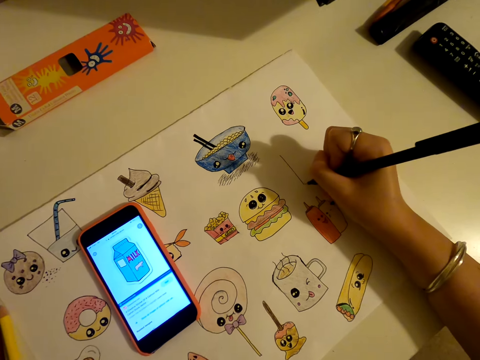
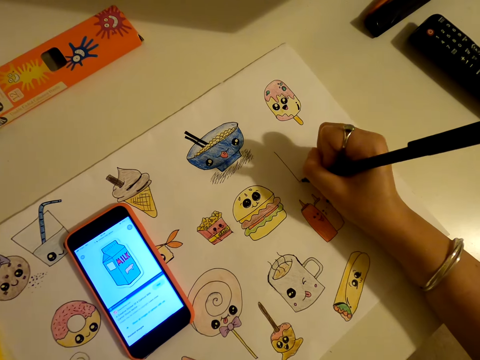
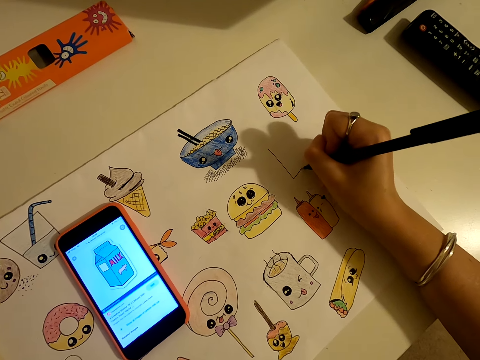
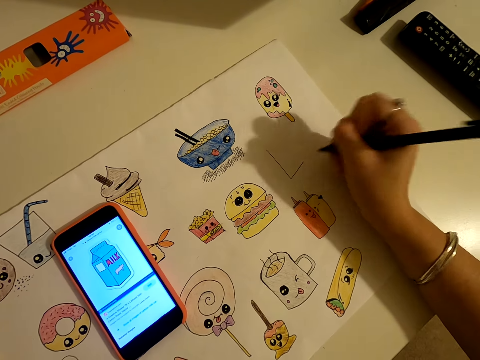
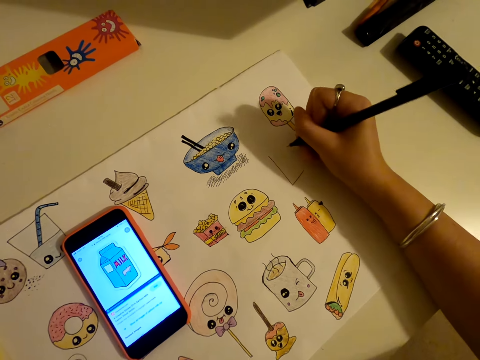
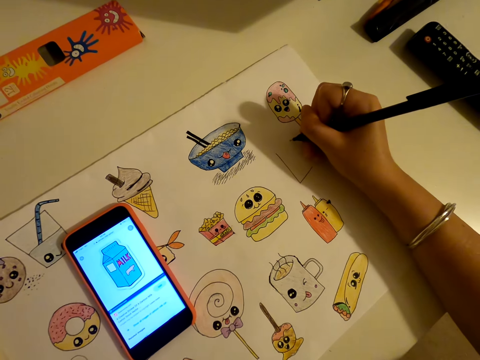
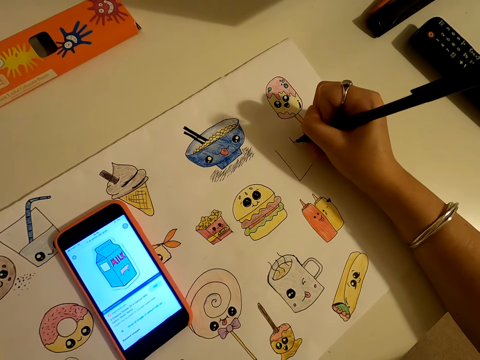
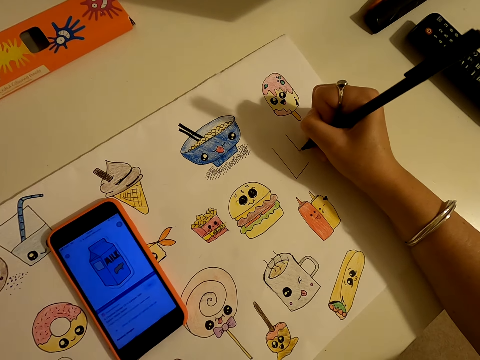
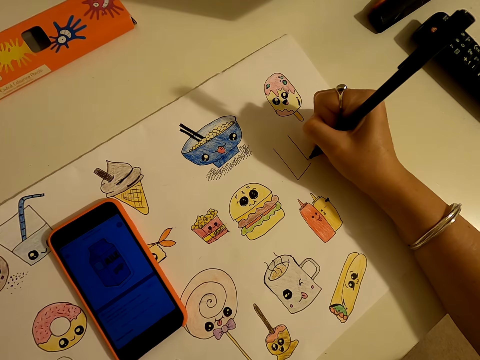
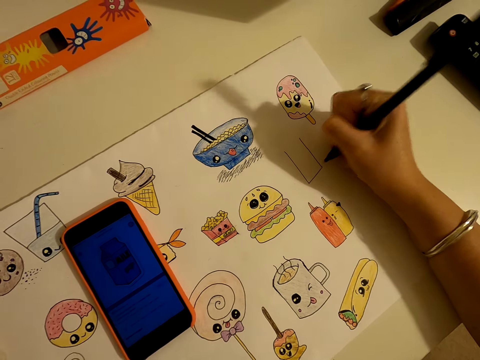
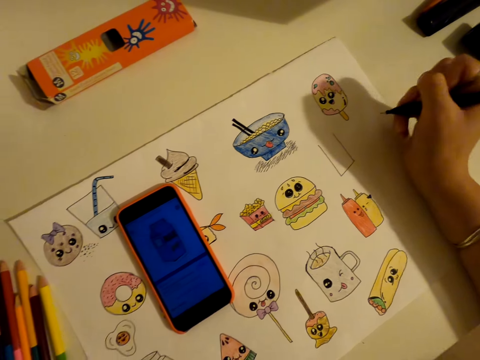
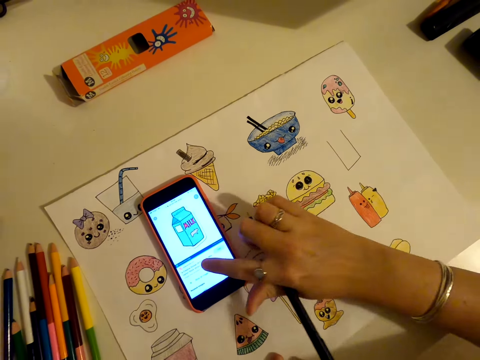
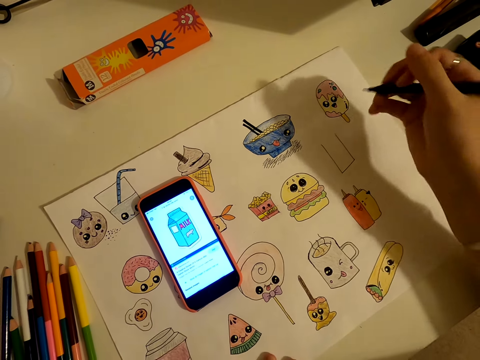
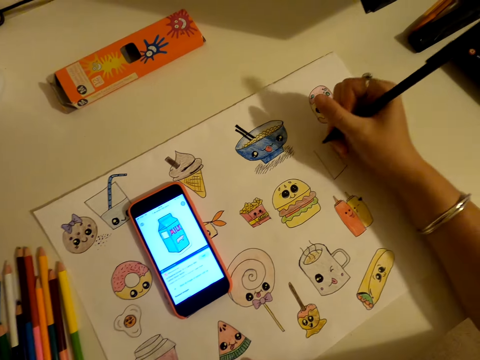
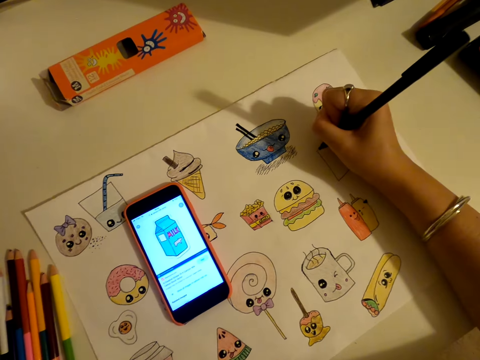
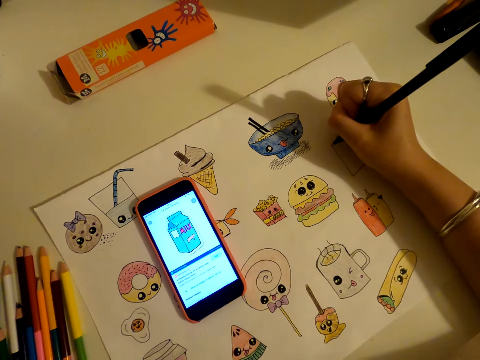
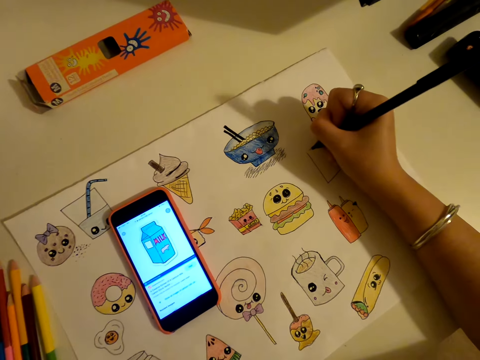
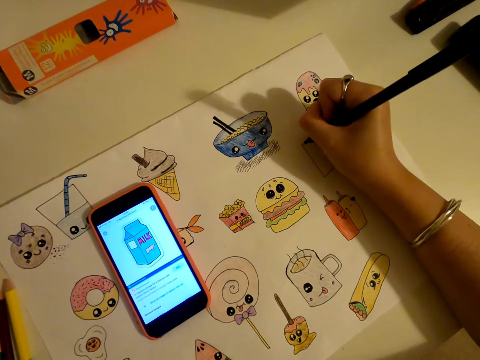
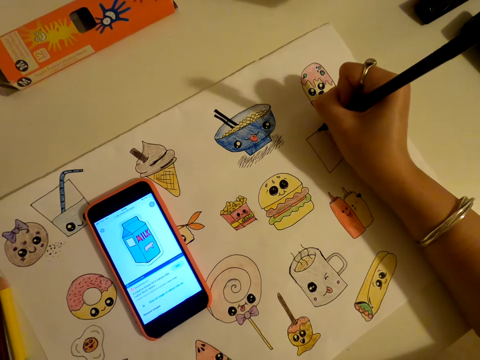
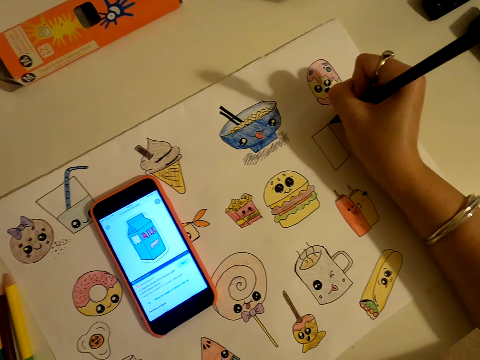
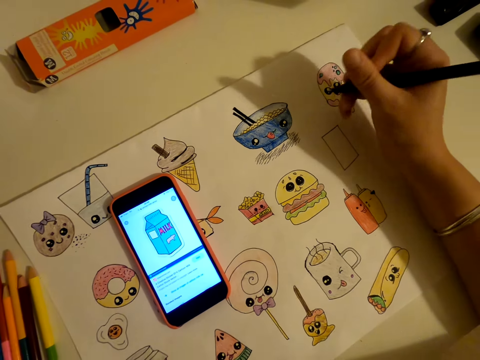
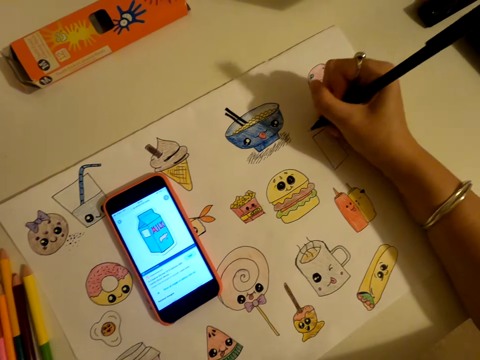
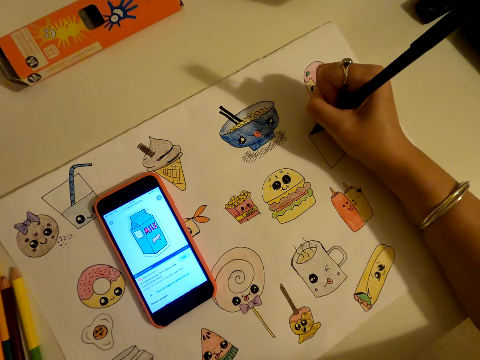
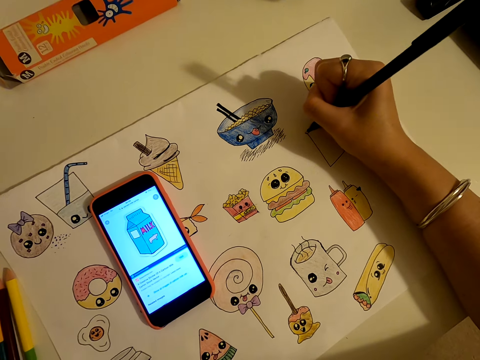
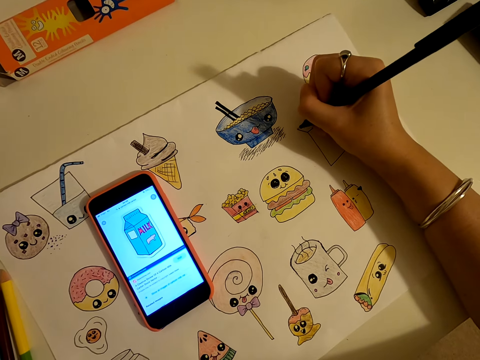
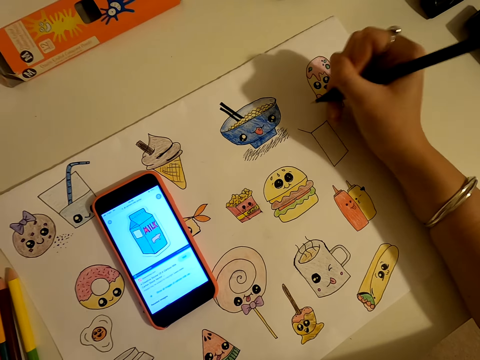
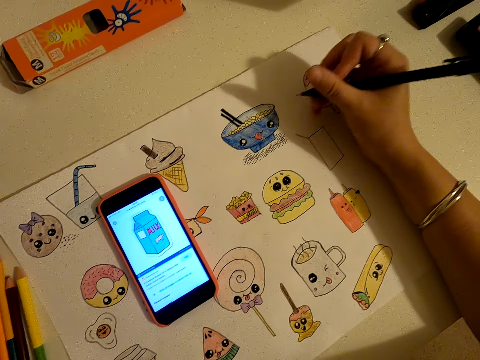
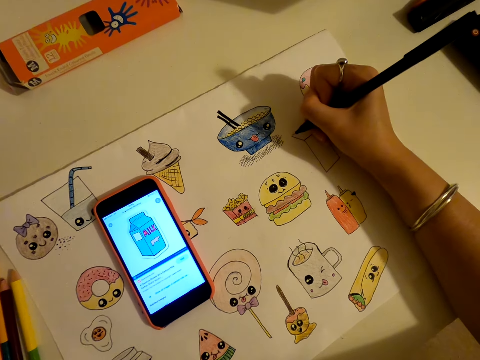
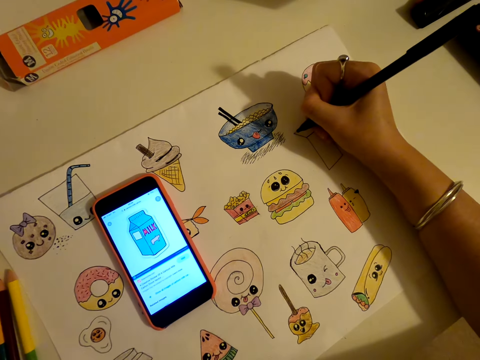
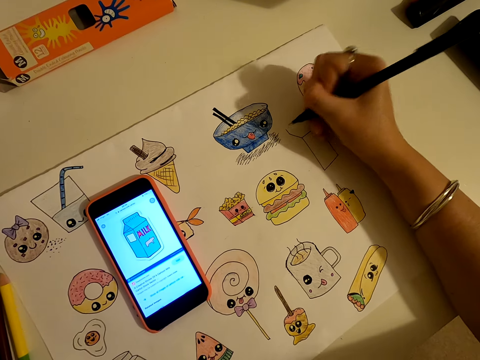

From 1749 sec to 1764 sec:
The camera wearer taps on the phone. They draw on the piece of paper.

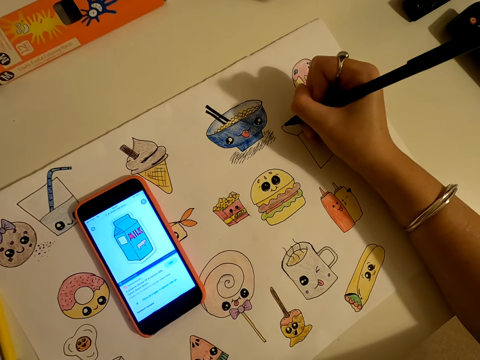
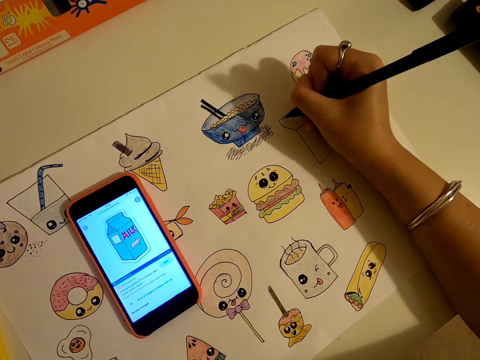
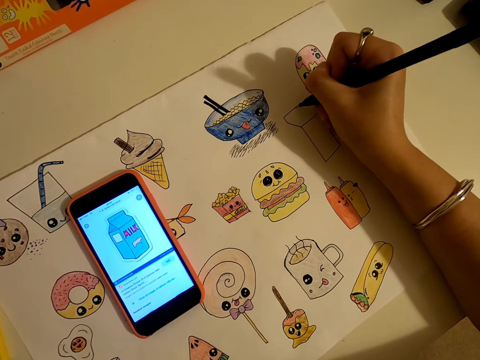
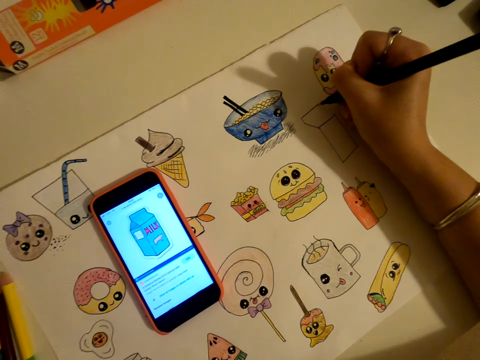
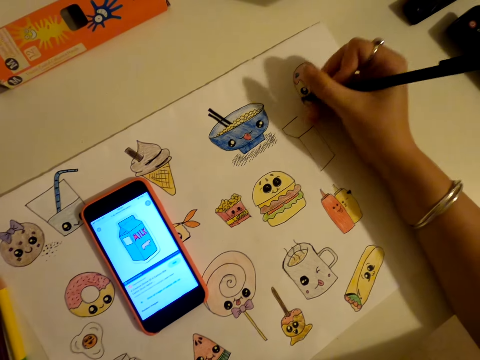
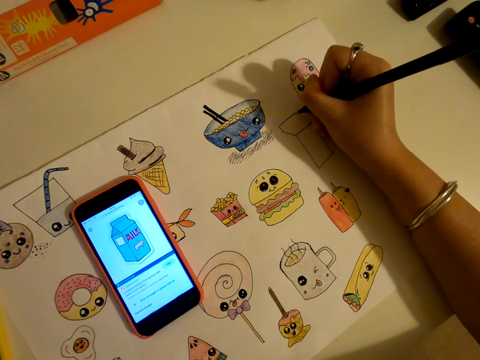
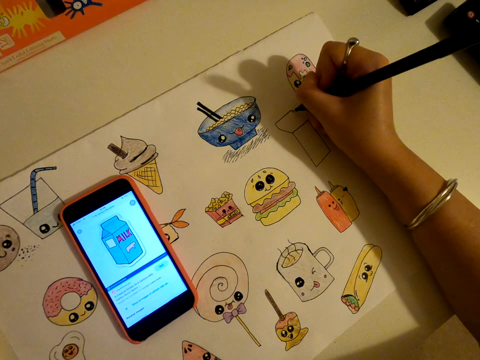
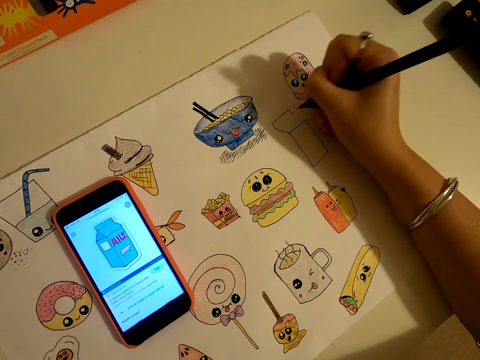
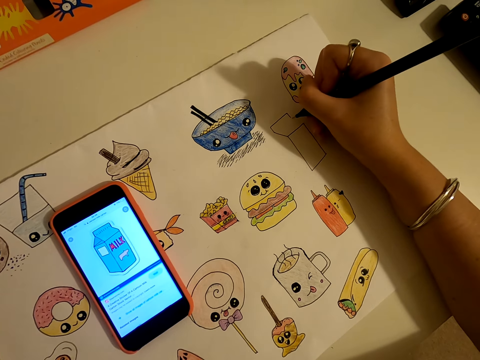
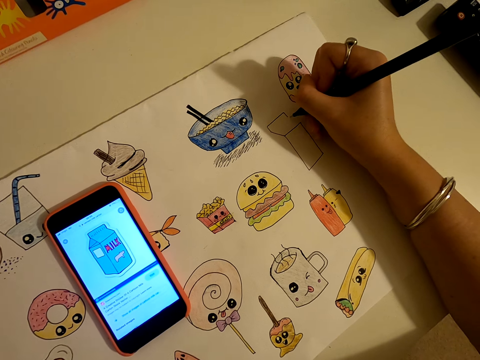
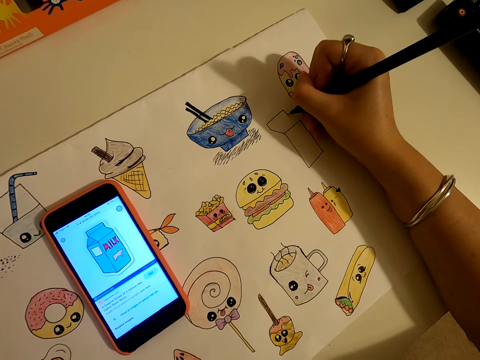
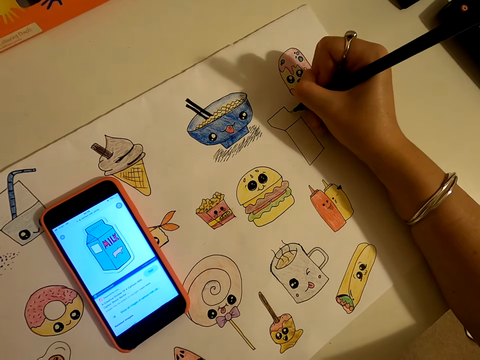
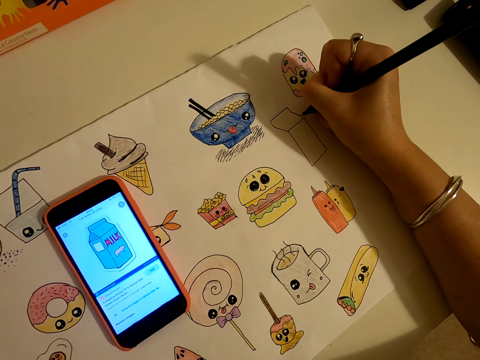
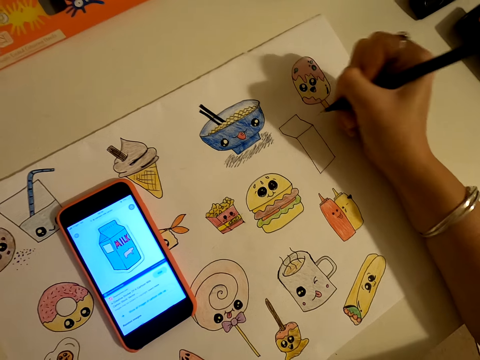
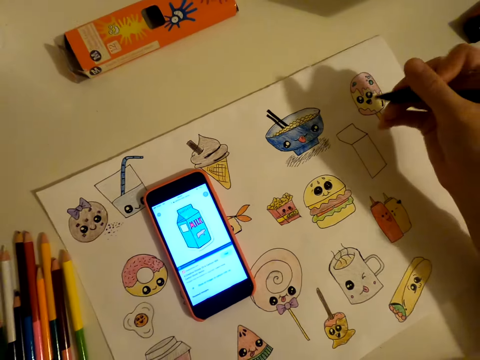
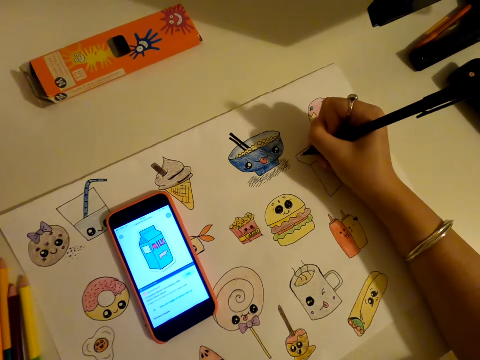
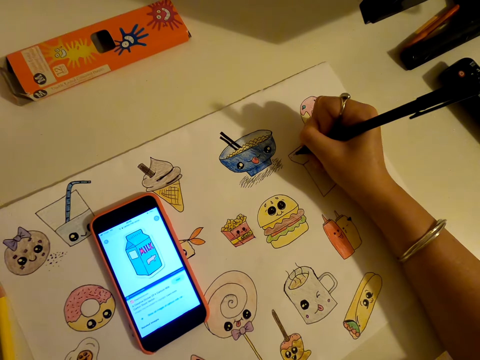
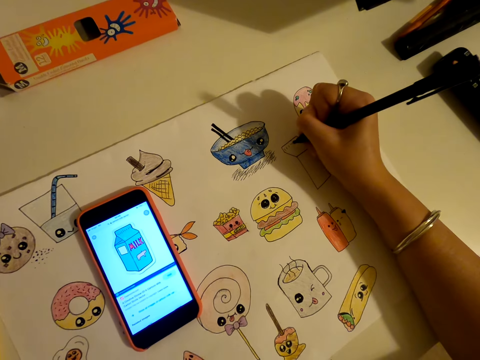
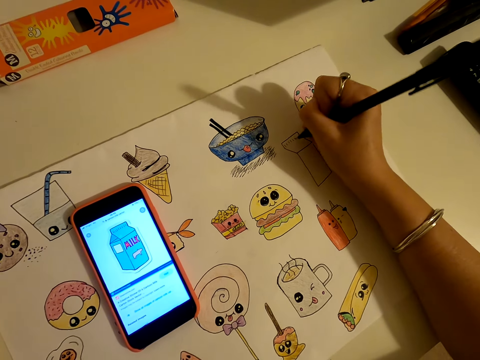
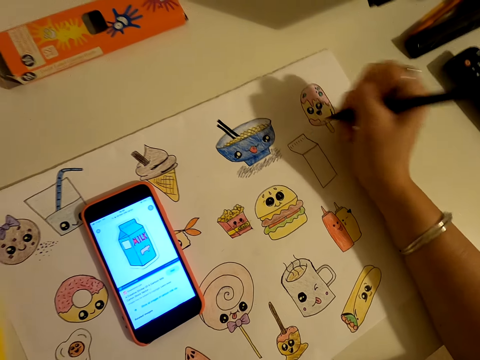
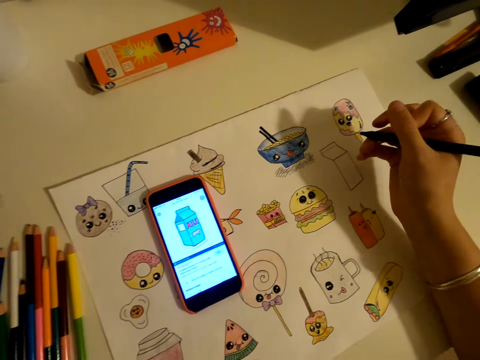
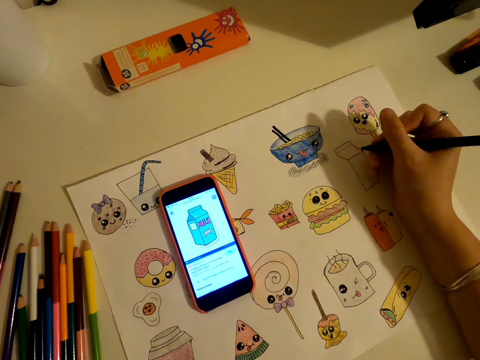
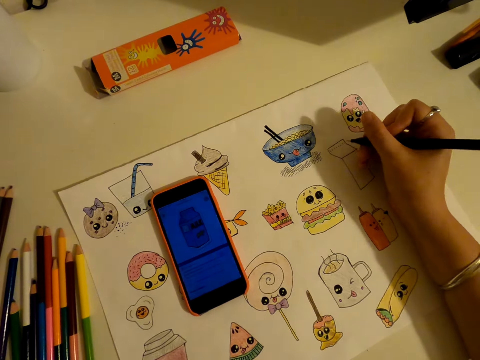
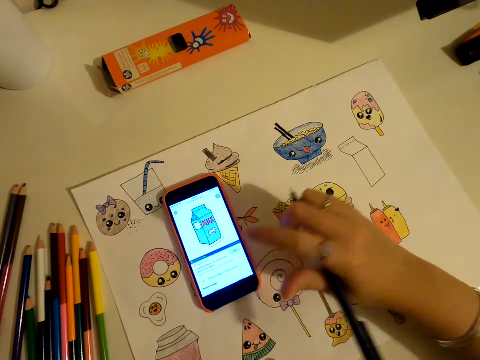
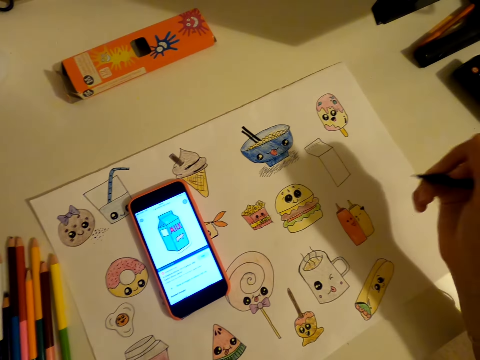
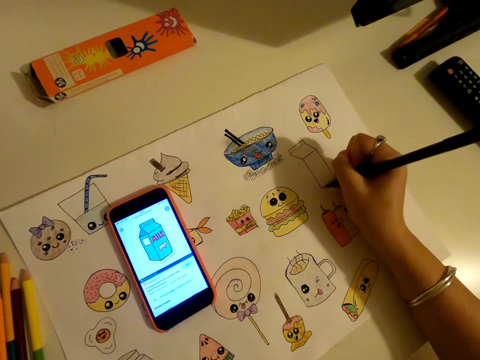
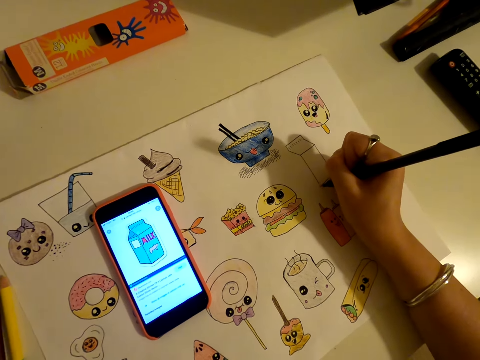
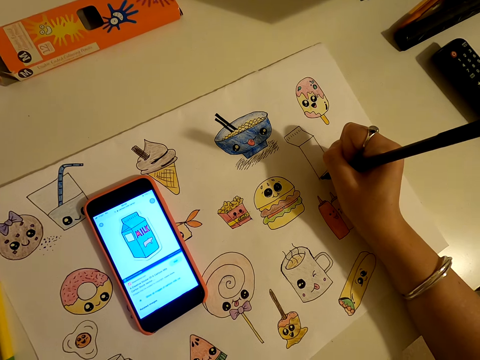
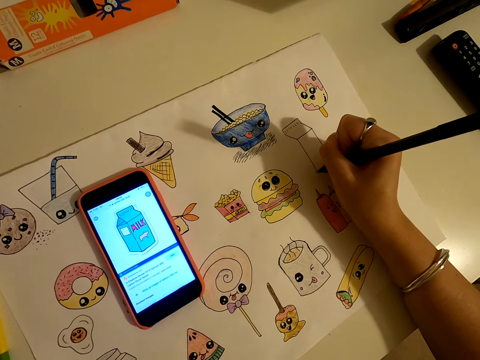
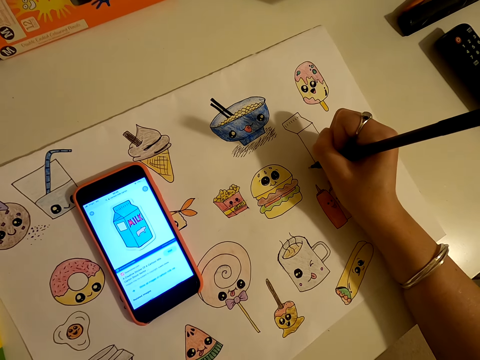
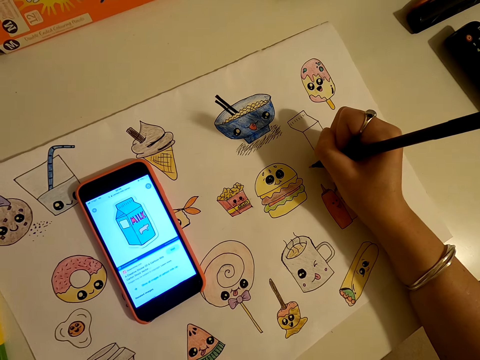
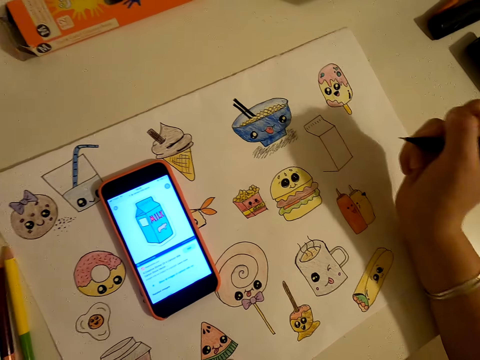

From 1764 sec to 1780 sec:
The camera wearer taps on the phone. They draw on the piece of paper.
